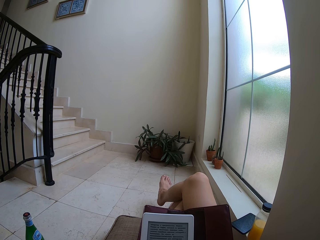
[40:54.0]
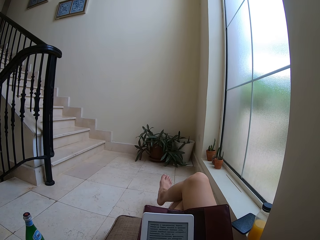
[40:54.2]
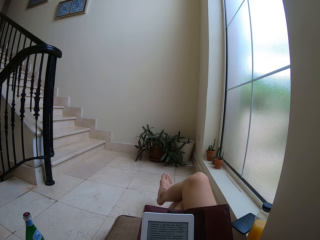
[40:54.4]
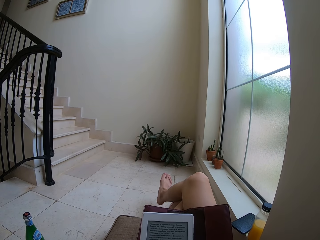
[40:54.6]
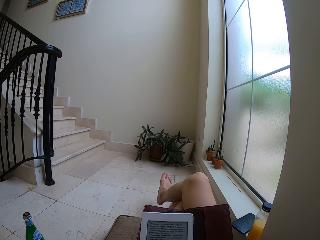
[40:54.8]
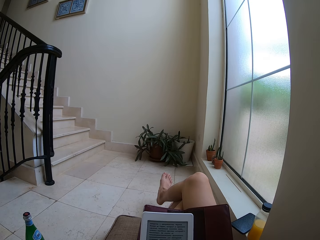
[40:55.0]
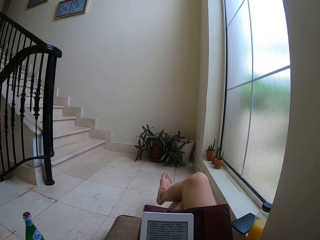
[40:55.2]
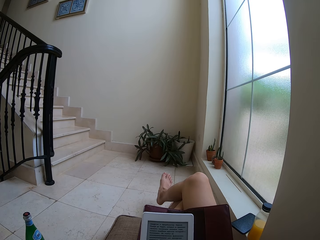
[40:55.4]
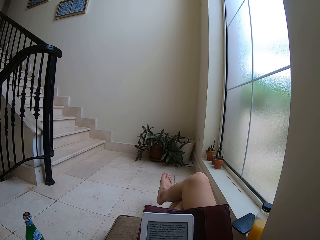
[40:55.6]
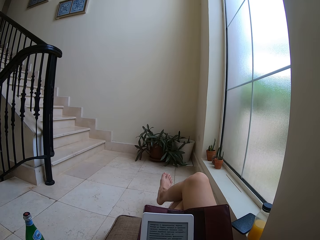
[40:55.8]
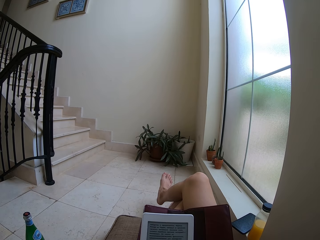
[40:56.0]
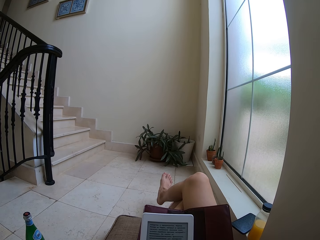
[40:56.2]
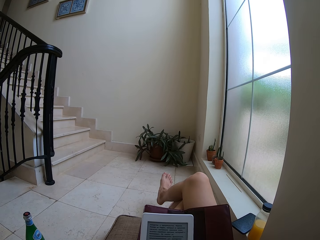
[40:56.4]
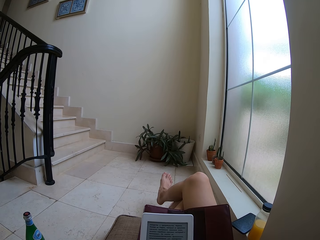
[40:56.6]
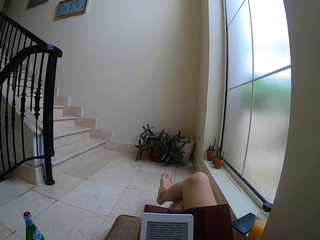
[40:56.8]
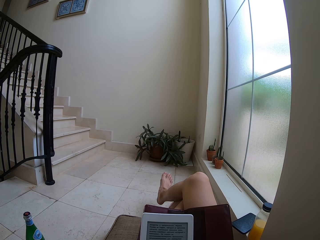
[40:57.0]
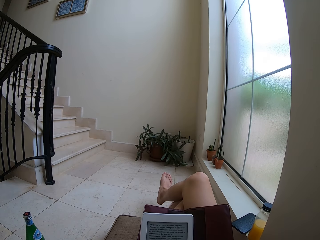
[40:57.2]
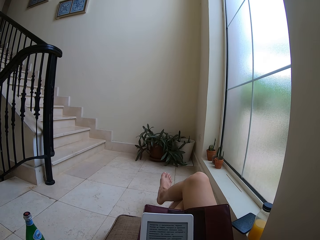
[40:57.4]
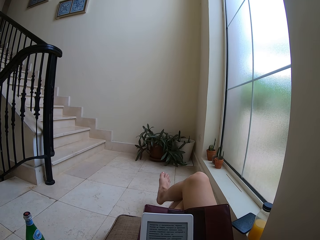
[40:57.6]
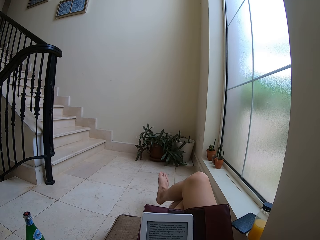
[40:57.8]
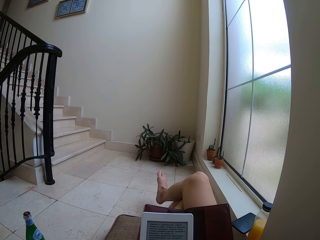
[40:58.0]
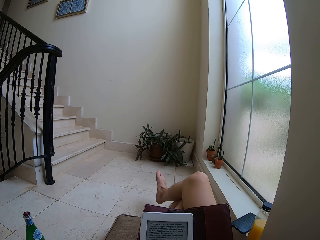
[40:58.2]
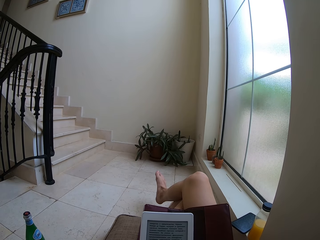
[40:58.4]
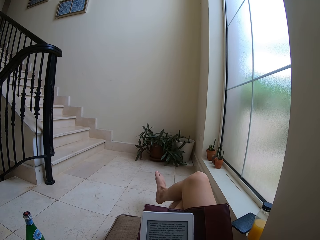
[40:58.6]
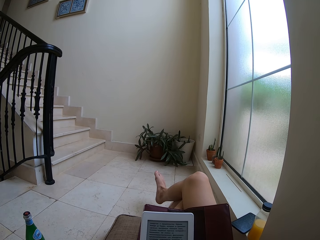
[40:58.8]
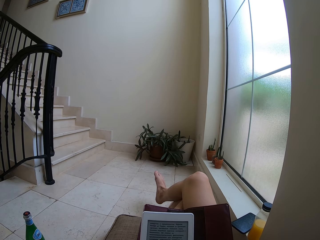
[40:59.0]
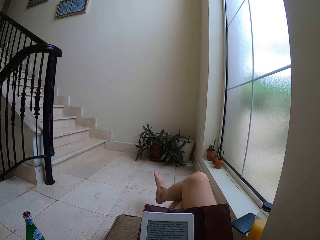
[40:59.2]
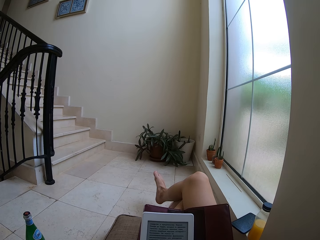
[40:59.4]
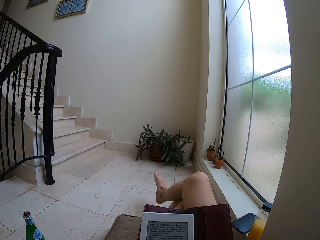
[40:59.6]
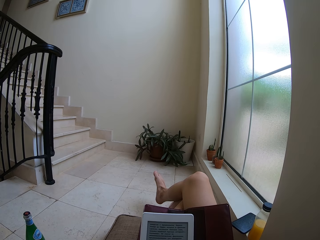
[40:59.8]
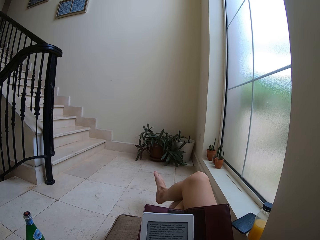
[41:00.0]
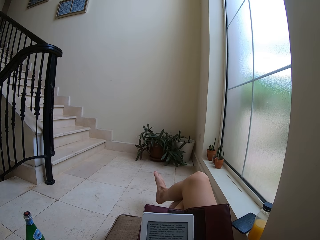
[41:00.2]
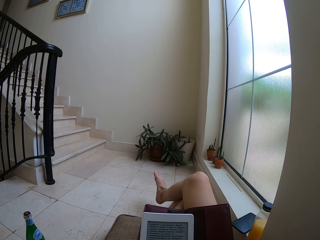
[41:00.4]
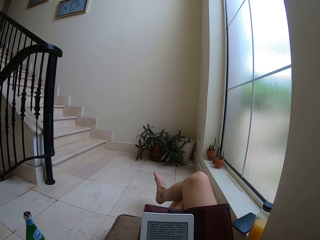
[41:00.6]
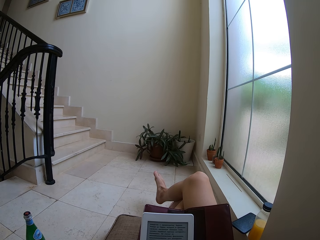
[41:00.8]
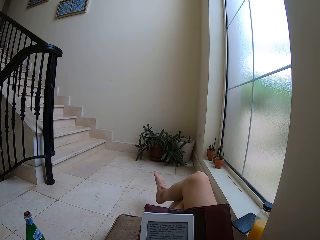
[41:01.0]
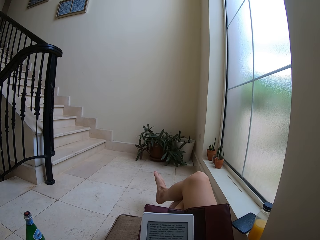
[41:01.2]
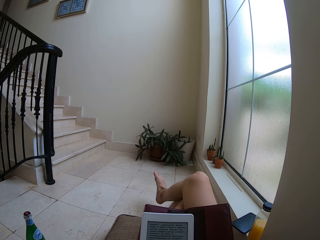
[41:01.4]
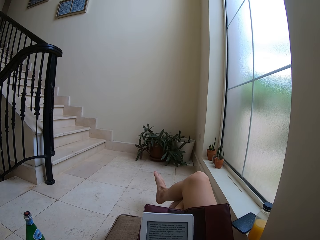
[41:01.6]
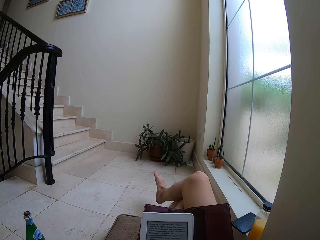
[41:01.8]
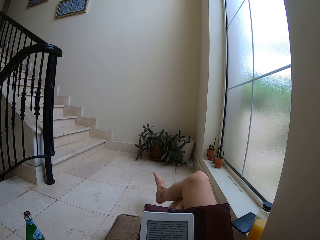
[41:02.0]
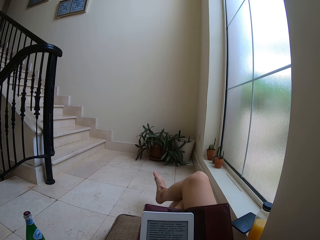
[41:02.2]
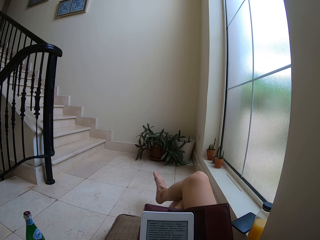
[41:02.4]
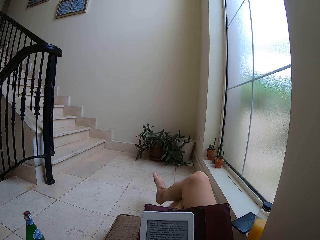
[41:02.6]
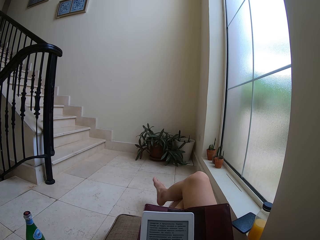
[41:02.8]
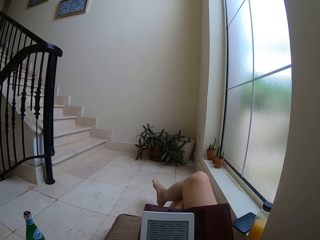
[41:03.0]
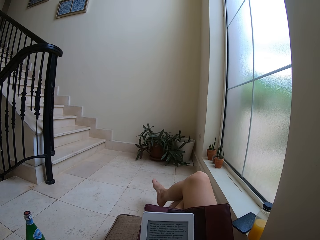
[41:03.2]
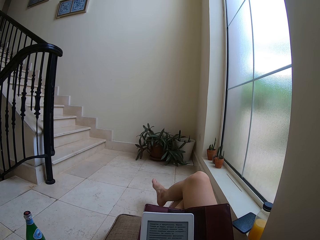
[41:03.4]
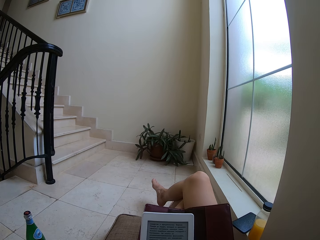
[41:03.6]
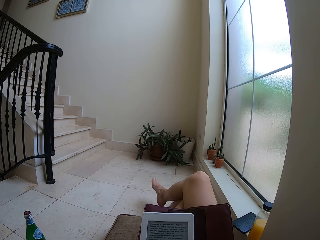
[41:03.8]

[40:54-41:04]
The camera wearer moves his leg. He stares at the tablet. He moves his leg.

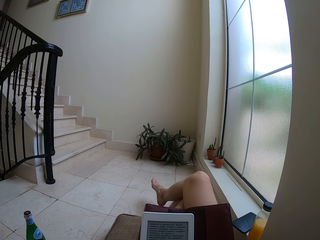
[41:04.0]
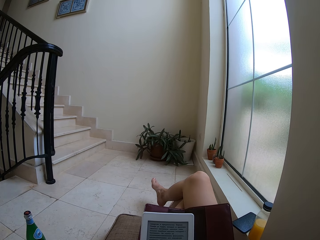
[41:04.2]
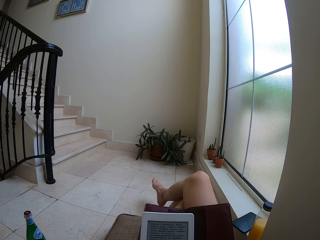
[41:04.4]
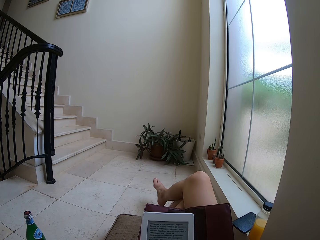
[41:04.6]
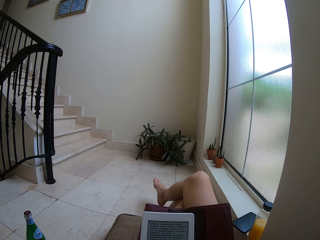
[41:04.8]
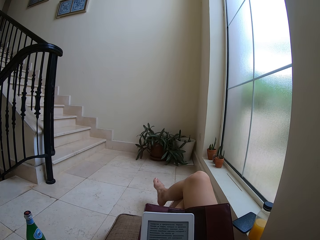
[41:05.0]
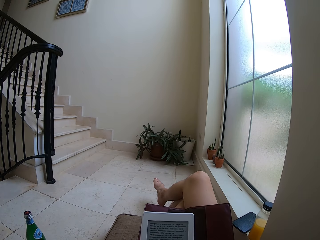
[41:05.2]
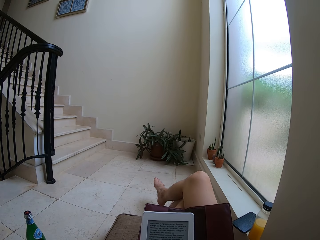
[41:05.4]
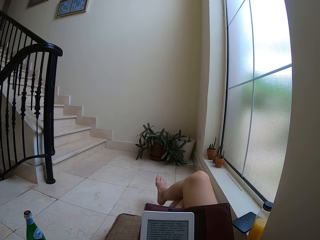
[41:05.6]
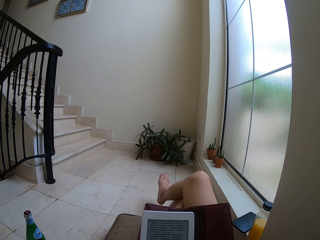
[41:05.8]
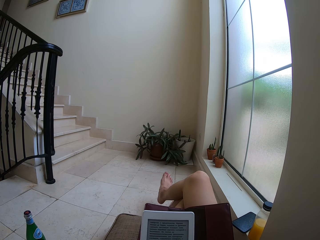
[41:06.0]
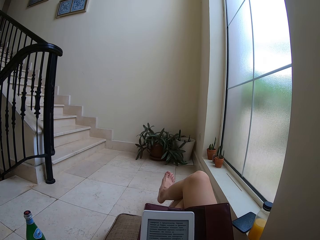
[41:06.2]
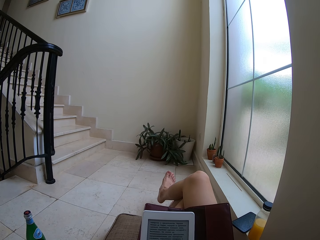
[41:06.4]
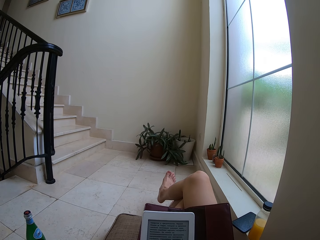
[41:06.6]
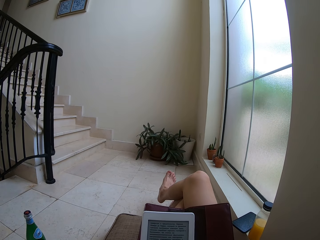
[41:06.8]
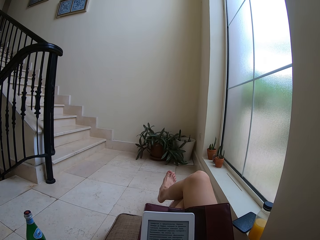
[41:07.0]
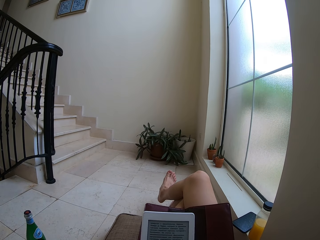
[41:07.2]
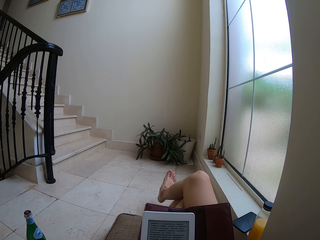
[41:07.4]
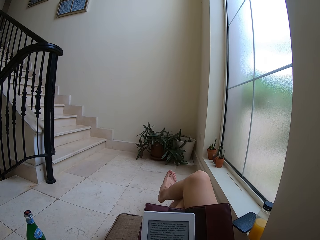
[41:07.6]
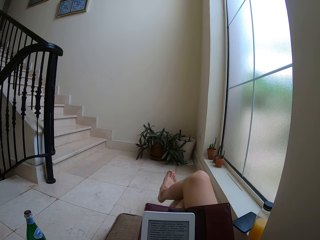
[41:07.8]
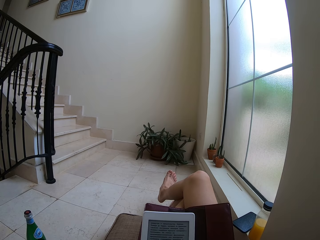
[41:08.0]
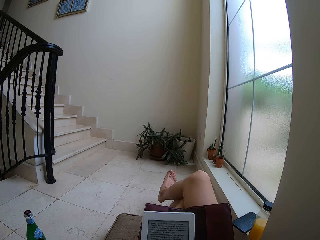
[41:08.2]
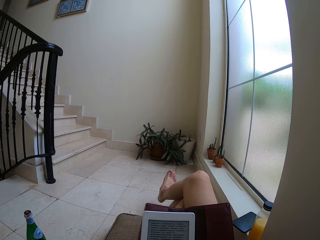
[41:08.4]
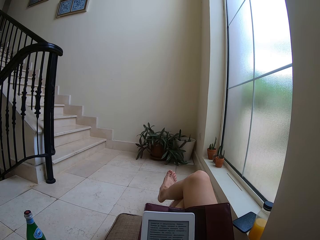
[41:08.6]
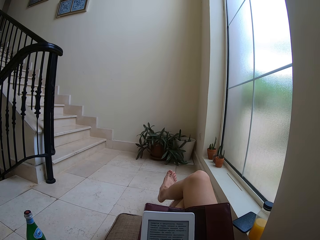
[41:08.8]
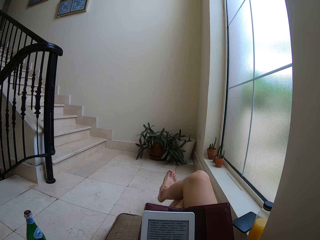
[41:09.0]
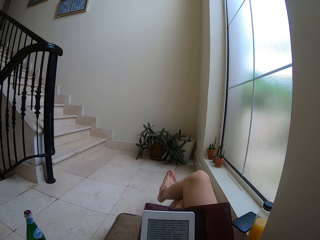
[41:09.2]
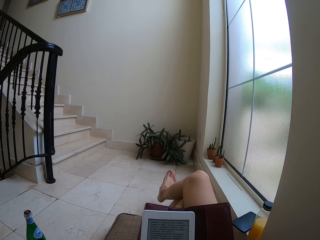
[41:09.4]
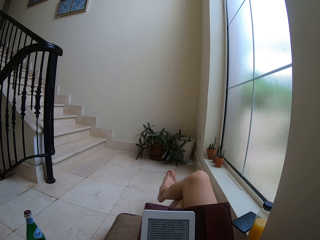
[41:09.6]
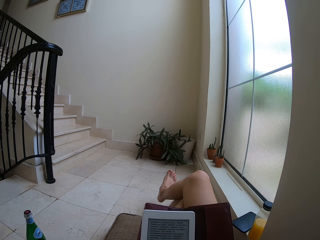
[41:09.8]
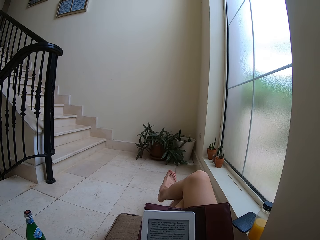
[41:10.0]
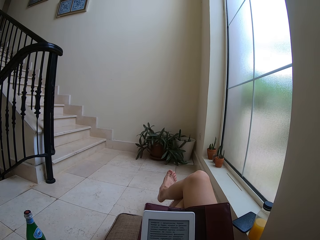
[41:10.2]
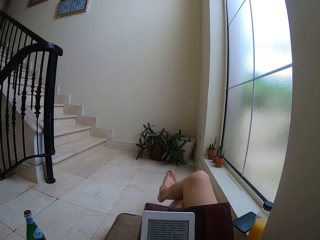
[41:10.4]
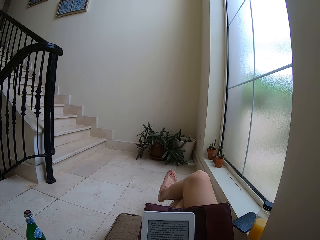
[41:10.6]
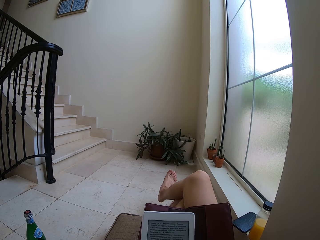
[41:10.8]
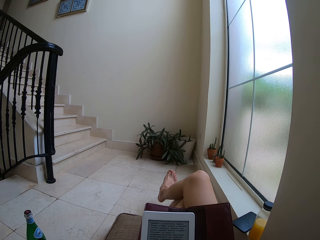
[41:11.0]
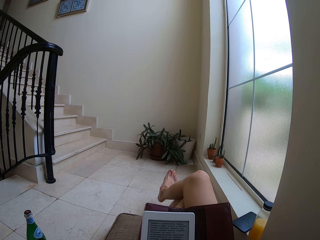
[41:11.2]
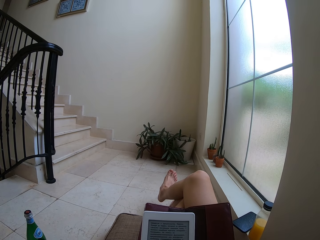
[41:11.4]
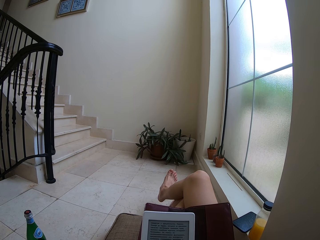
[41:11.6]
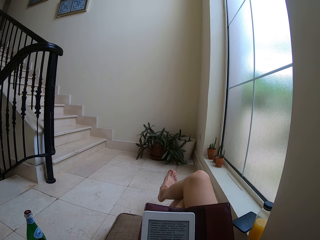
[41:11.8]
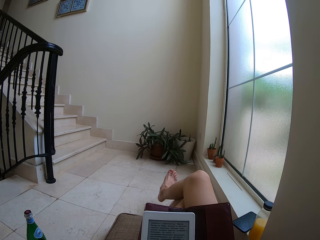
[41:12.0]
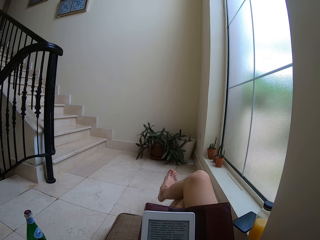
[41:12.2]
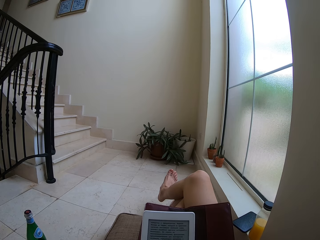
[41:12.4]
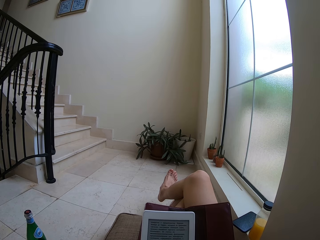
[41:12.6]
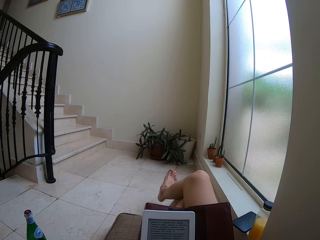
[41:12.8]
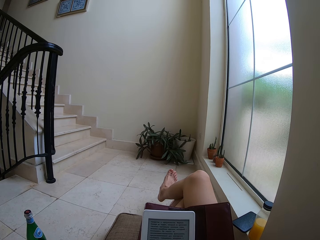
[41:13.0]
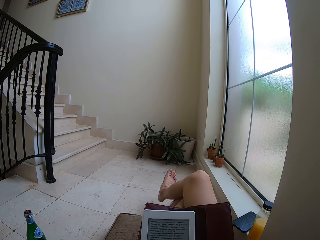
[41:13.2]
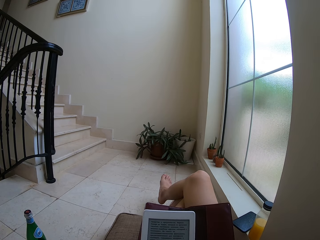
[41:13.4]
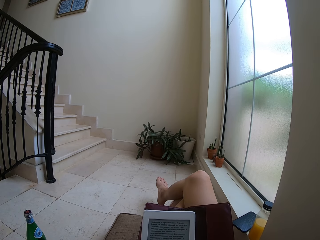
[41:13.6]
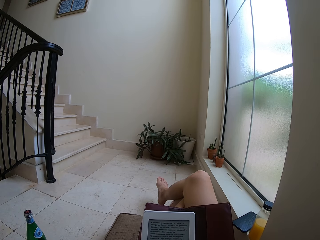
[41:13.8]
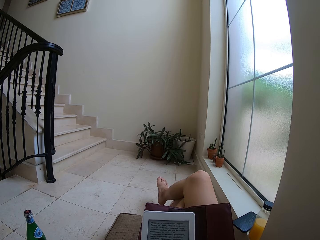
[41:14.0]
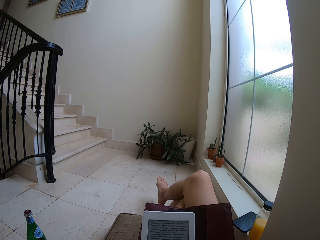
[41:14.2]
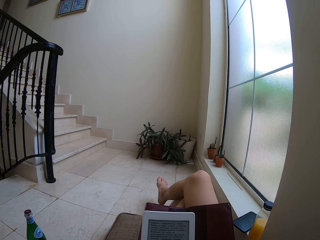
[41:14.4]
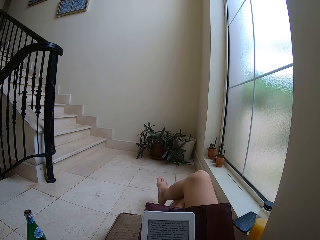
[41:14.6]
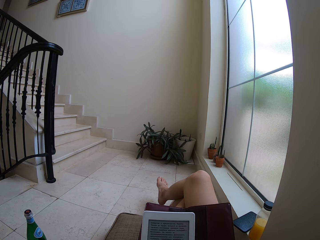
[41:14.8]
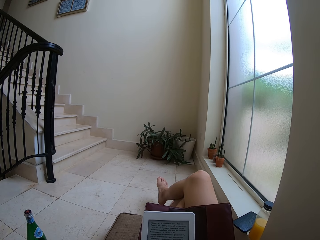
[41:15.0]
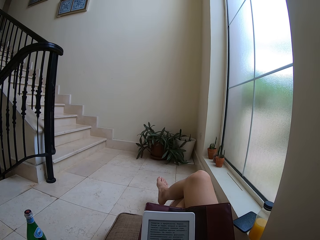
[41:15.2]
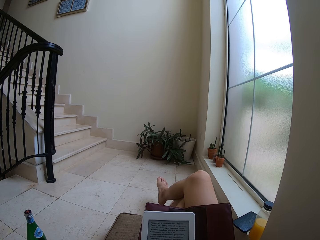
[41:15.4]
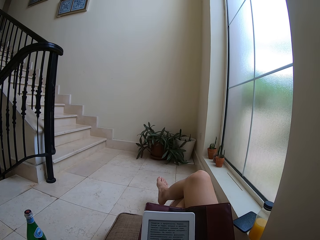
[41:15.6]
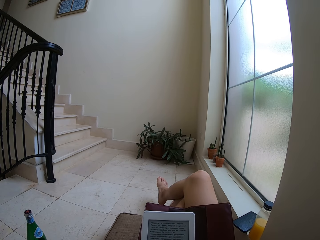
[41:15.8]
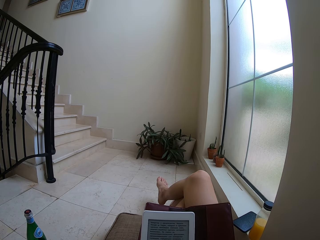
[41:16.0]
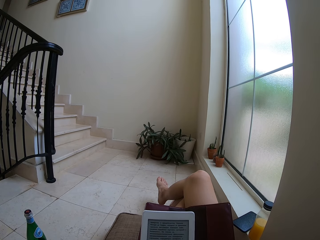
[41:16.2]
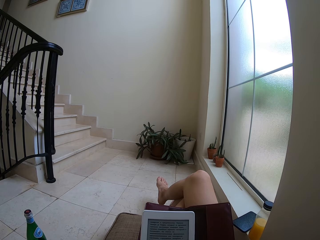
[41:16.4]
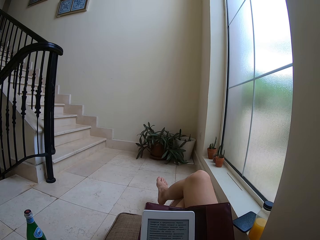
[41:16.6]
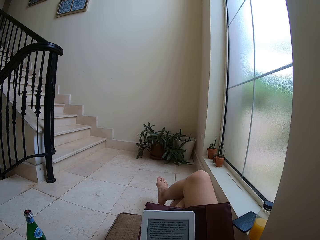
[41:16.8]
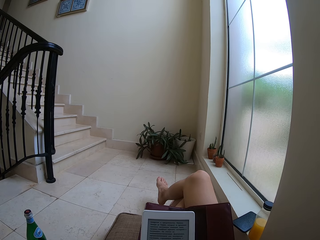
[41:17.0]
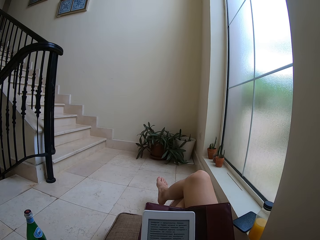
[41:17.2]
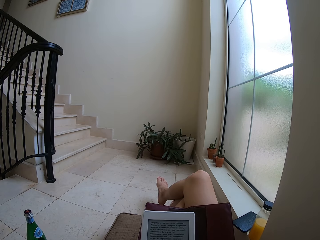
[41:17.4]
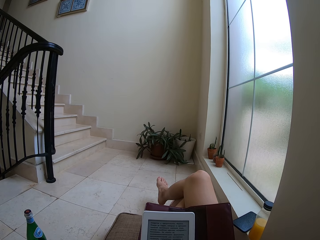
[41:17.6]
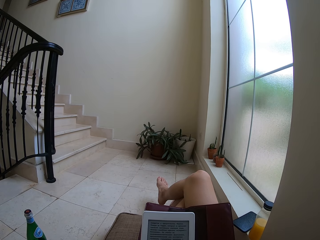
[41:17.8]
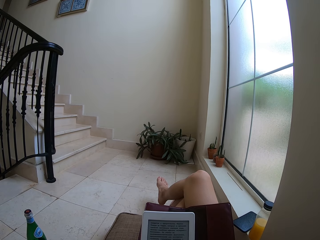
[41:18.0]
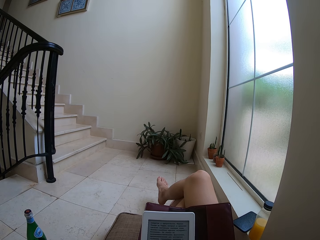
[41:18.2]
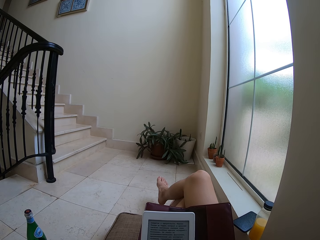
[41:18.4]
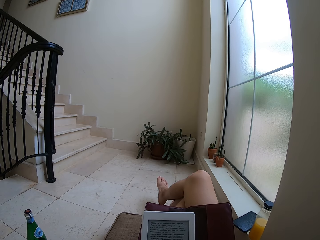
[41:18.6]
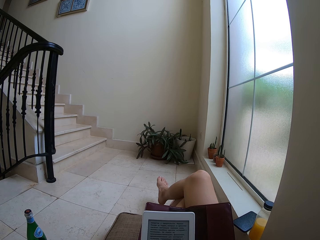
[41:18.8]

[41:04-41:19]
The camera wearer stares at the tablet. He moves his leg. He stares at the tablet.
